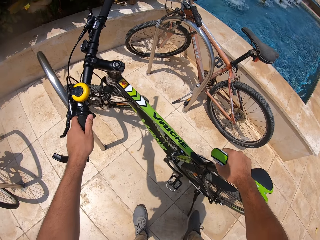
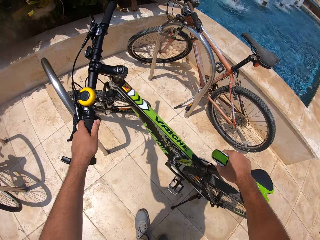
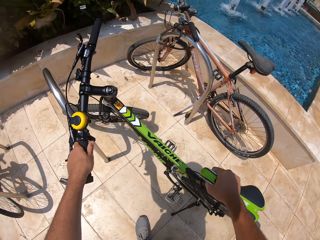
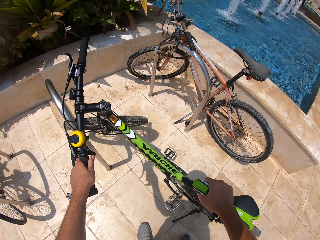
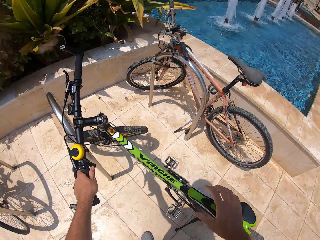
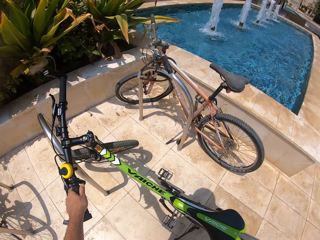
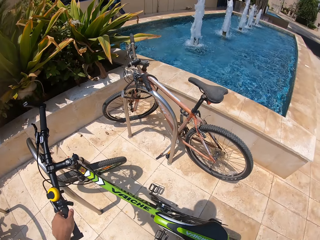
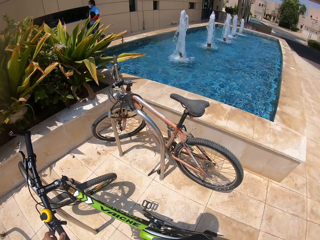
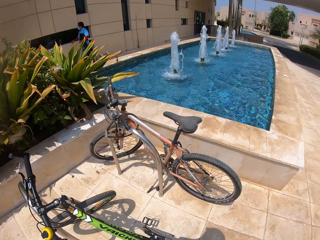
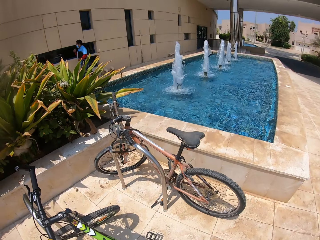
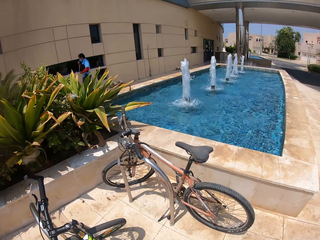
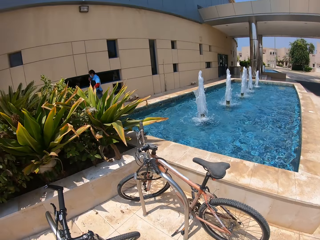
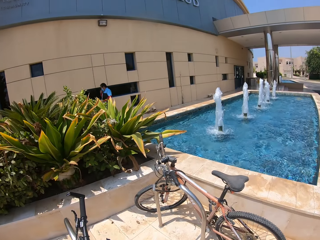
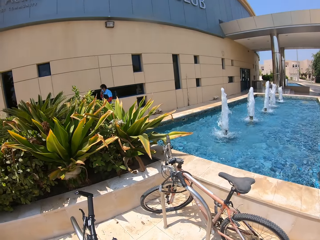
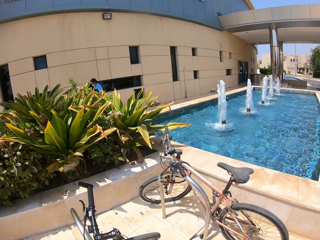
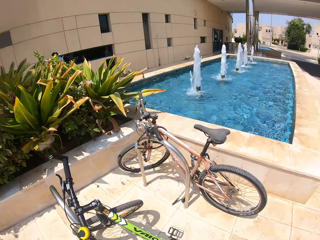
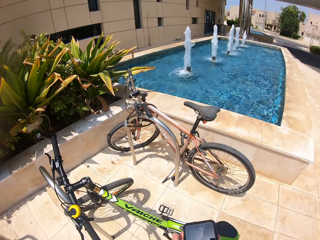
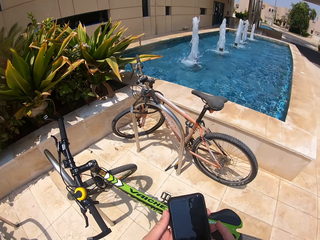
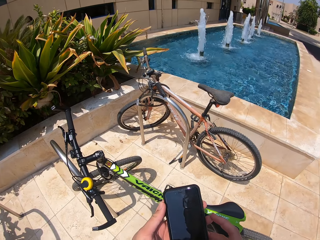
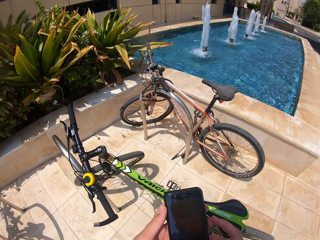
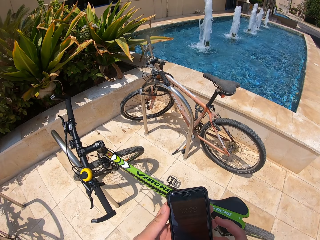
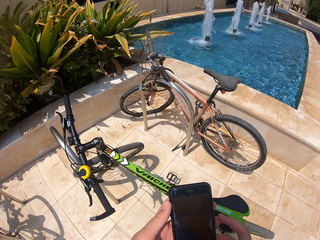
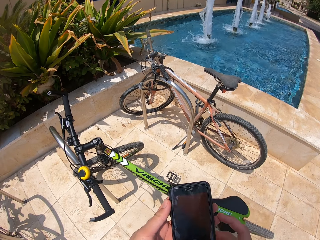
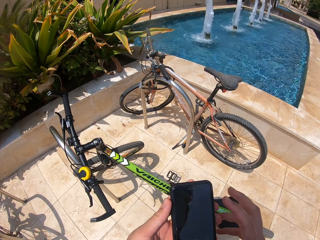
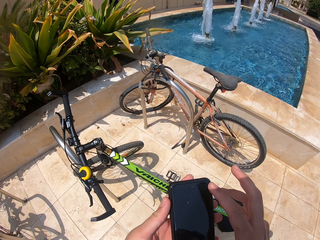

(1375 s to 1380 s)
The camera wearer puts the bicycle on the stand. They use their phone.
